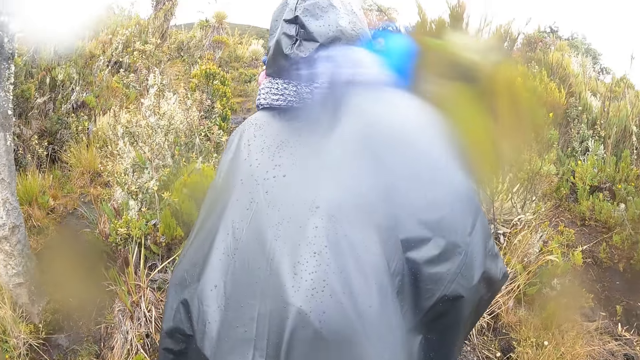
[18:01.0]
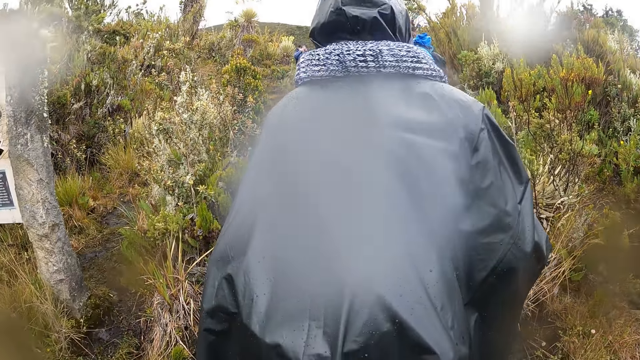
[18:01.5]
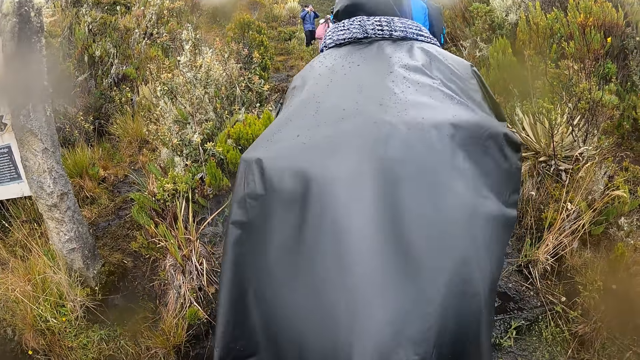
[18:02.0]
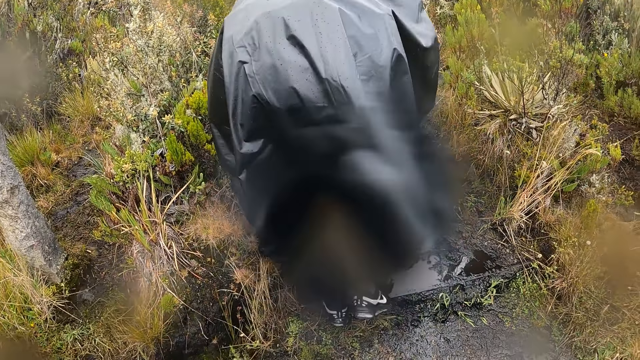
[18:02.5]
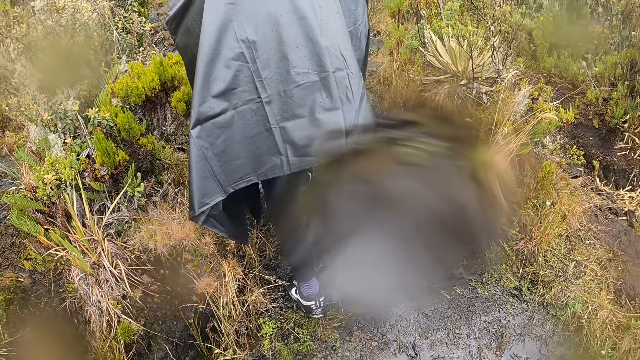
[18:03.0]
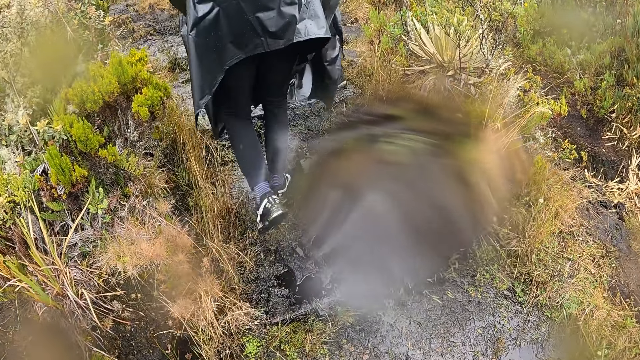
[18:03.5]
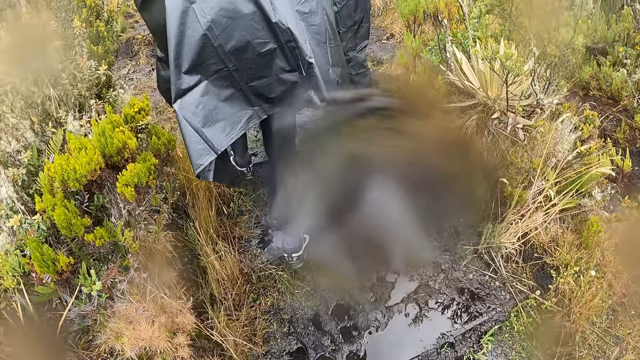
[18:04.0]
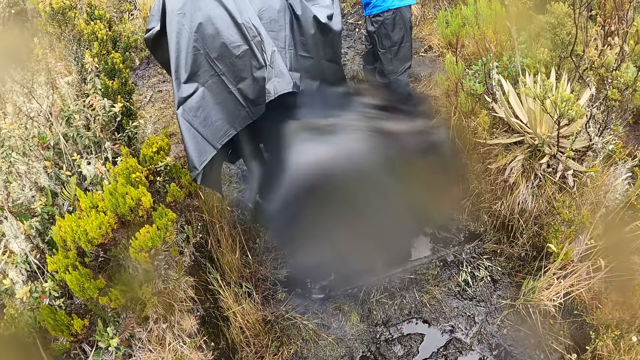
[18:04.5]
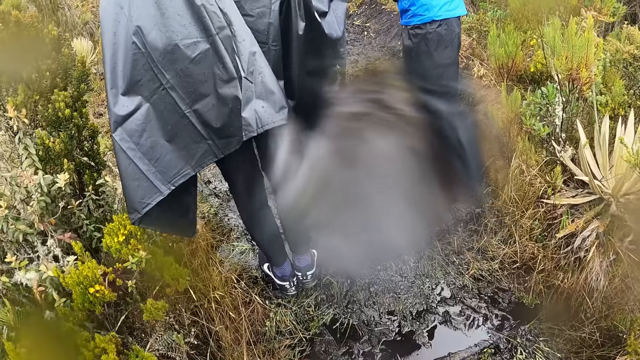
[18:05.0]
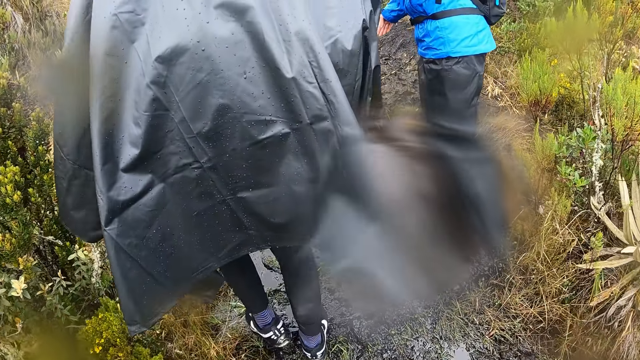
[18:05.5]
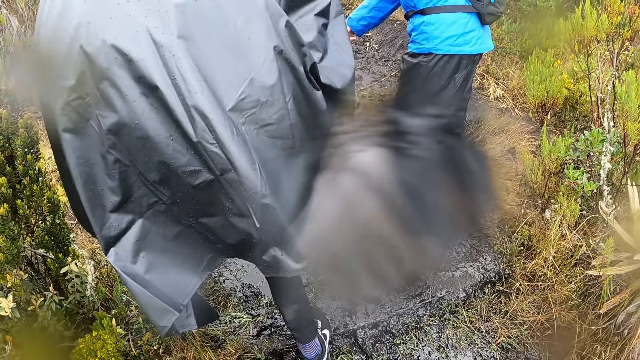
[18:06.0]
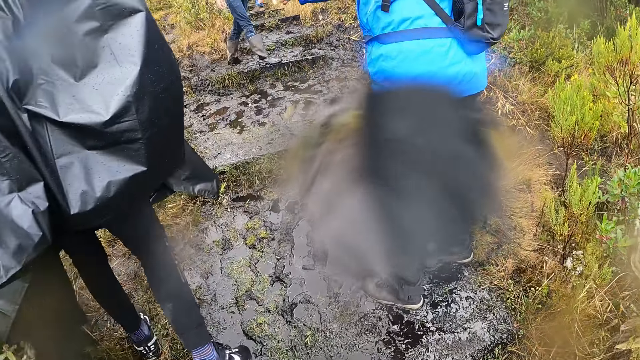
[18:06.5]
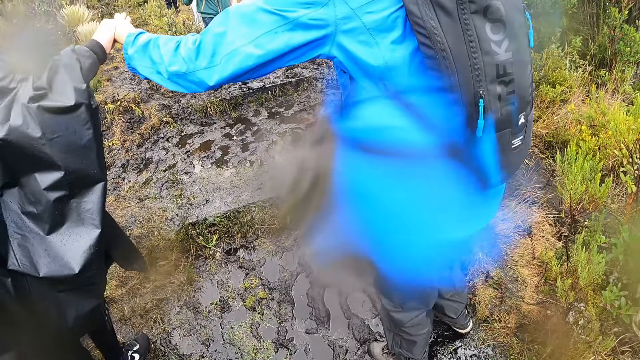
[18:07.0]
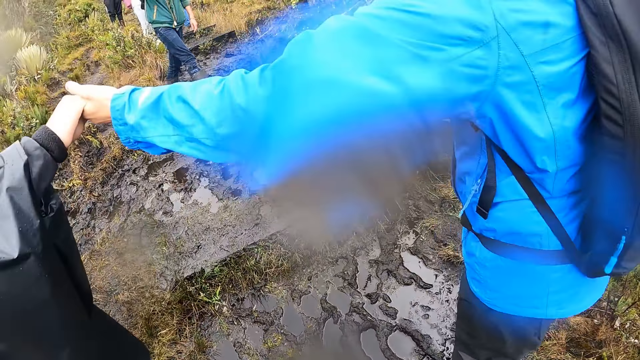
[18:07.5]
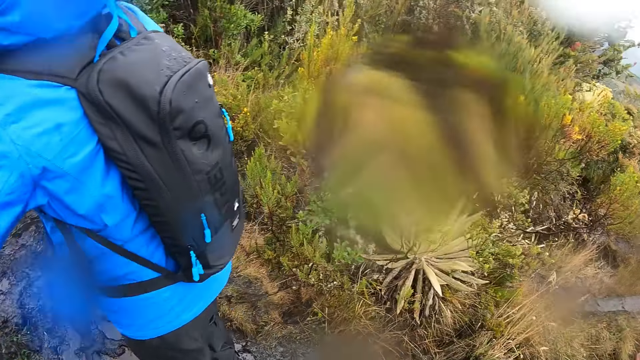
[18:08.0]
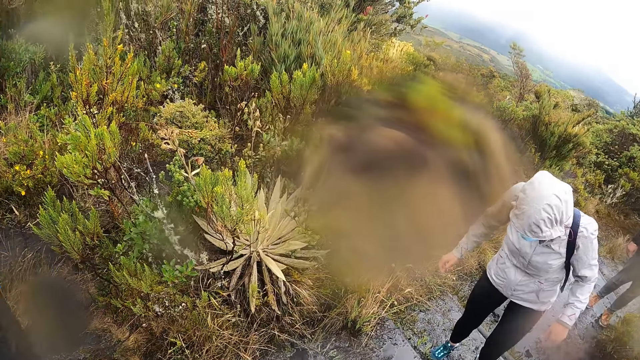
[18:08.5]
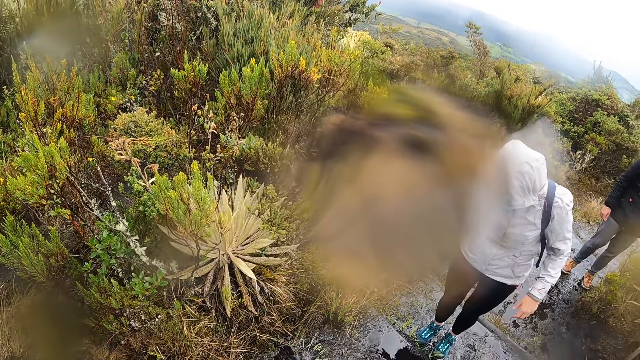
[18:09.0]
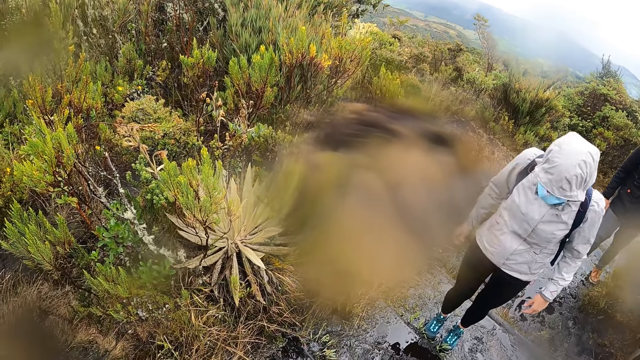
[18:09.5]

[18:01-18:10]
The camera wearer hikes with the group of people. A hiker holds the right hand of another hiker with his left hand.

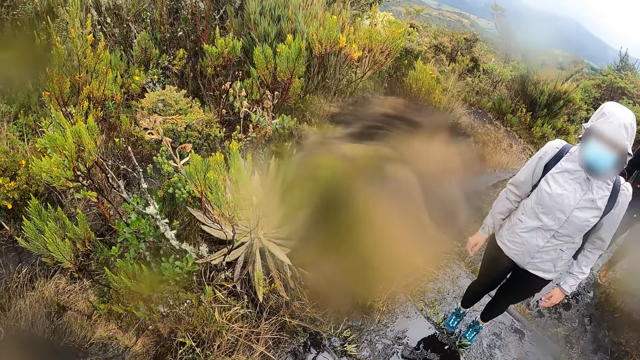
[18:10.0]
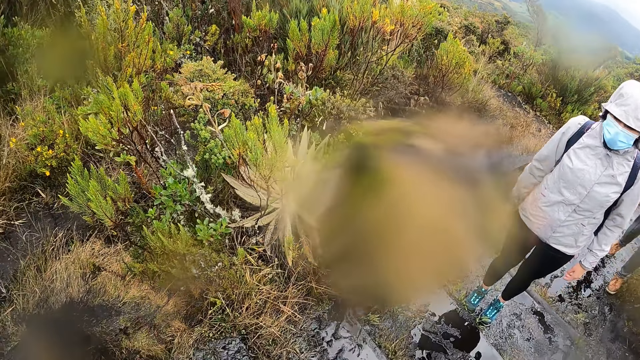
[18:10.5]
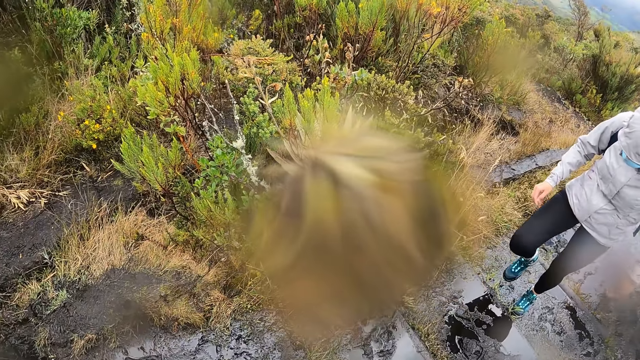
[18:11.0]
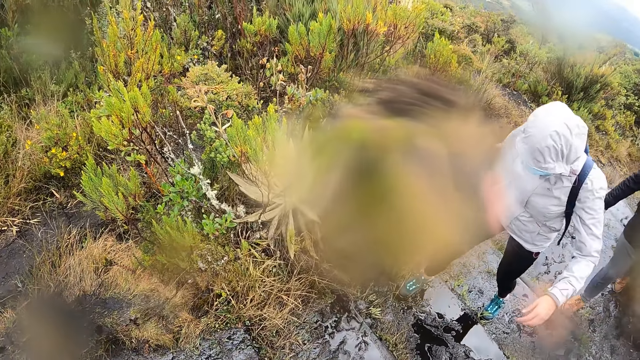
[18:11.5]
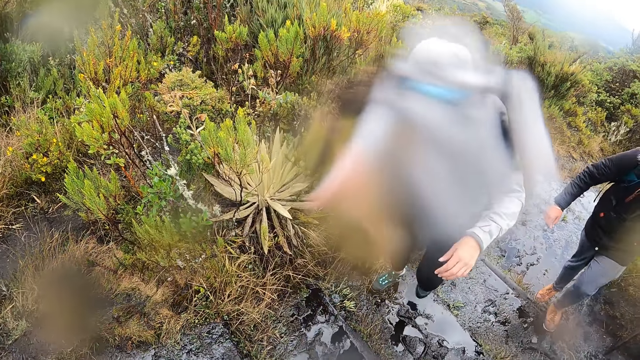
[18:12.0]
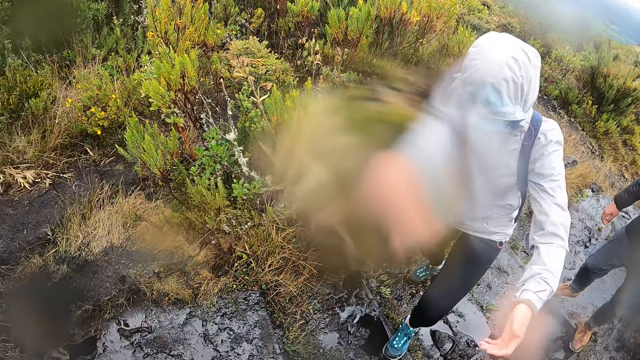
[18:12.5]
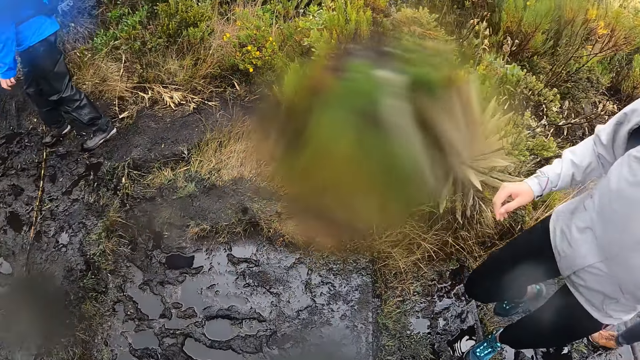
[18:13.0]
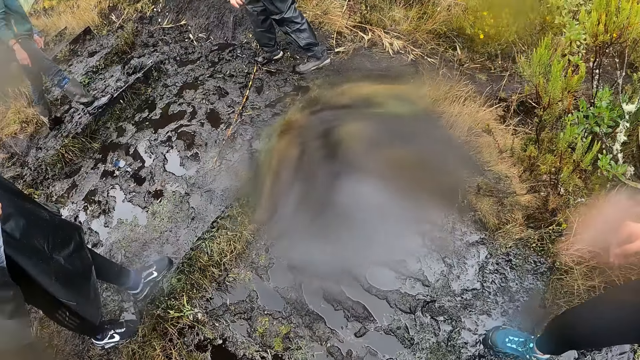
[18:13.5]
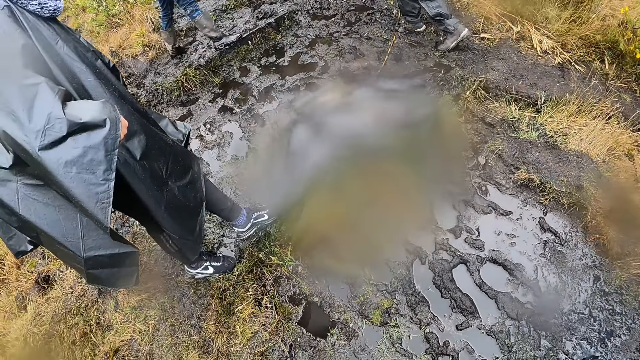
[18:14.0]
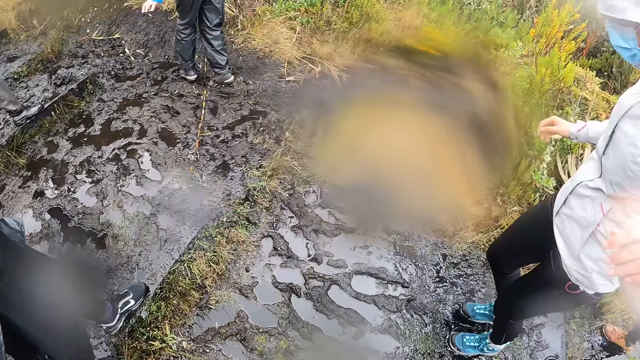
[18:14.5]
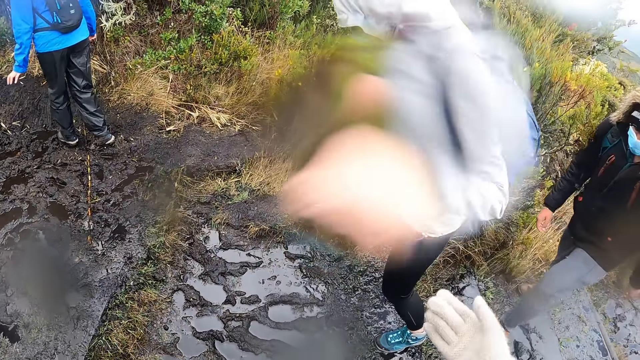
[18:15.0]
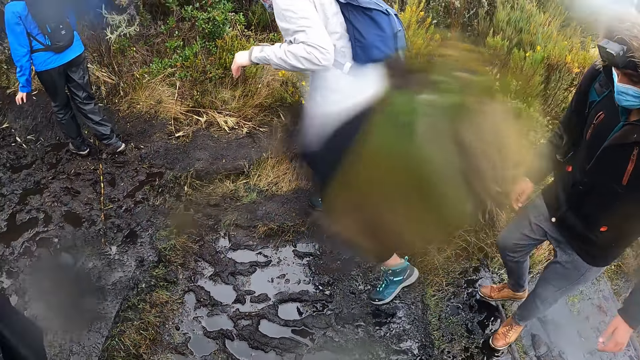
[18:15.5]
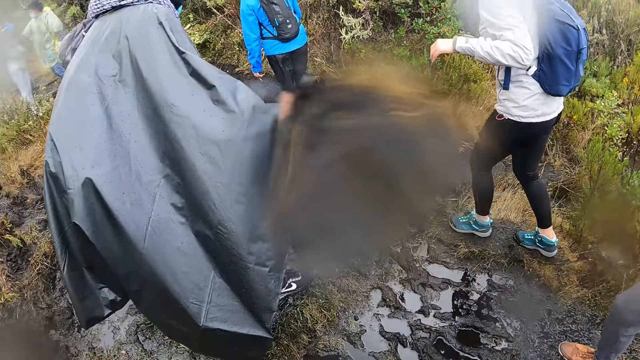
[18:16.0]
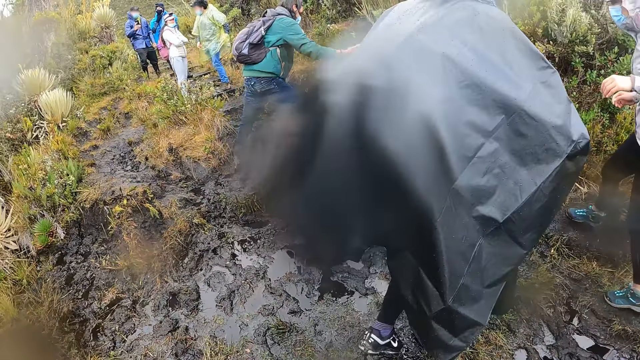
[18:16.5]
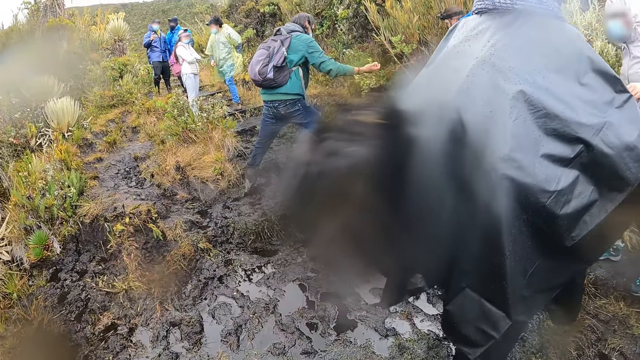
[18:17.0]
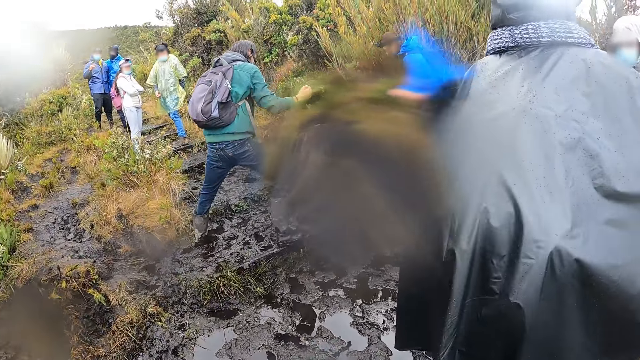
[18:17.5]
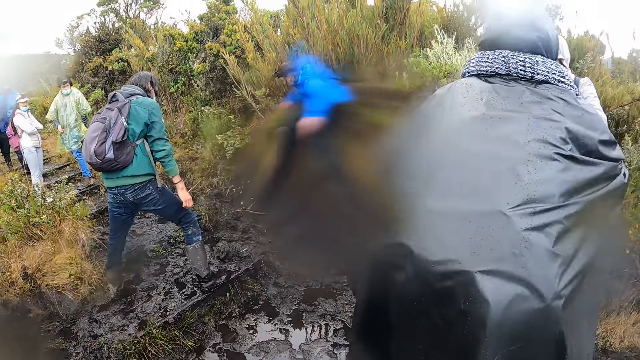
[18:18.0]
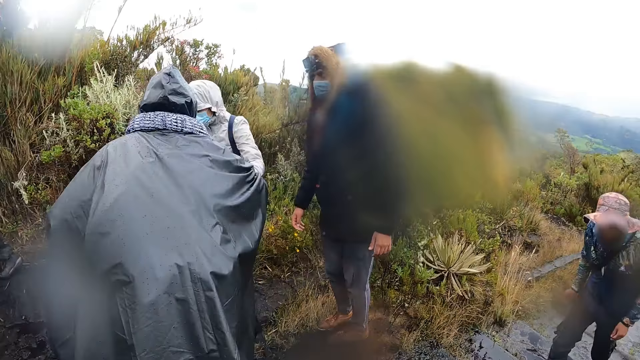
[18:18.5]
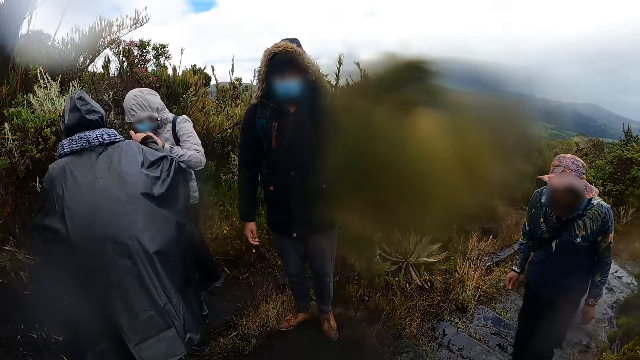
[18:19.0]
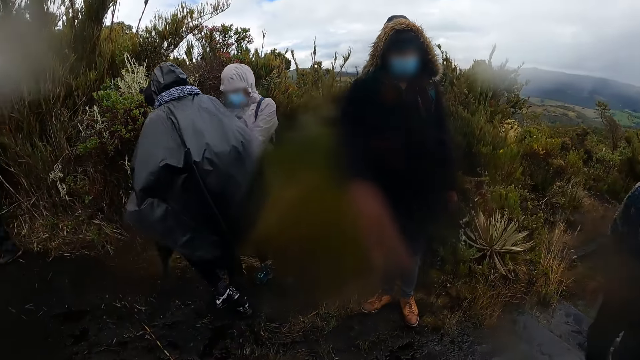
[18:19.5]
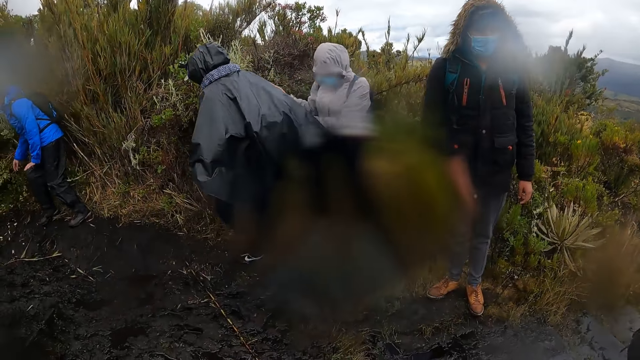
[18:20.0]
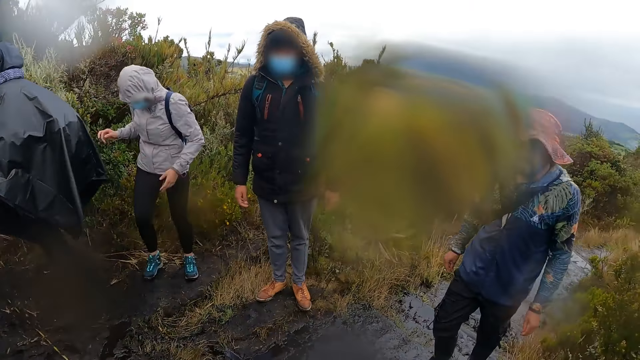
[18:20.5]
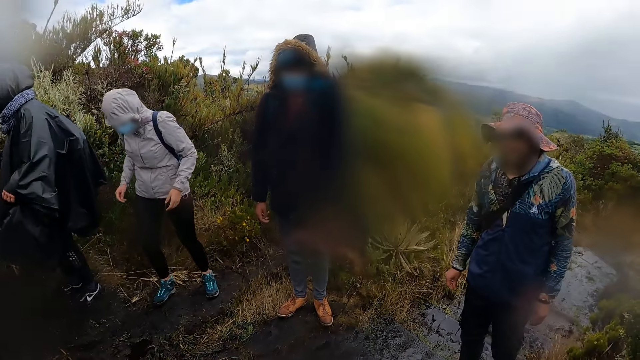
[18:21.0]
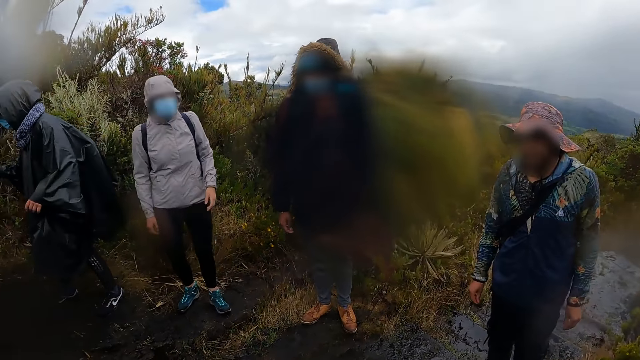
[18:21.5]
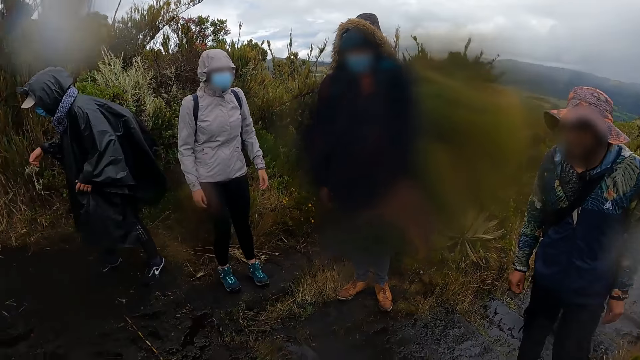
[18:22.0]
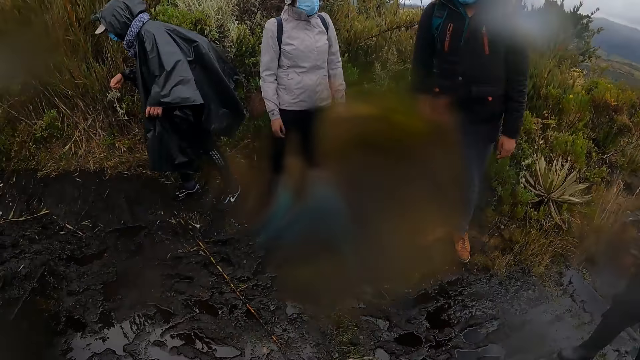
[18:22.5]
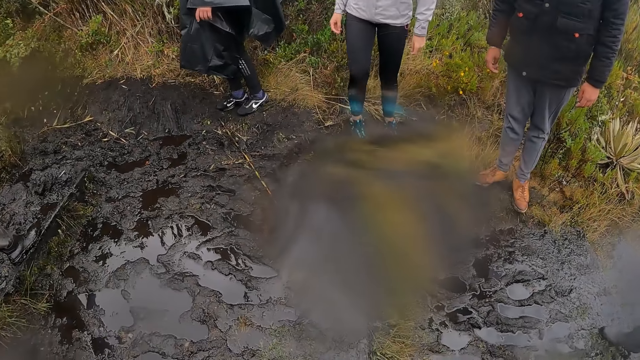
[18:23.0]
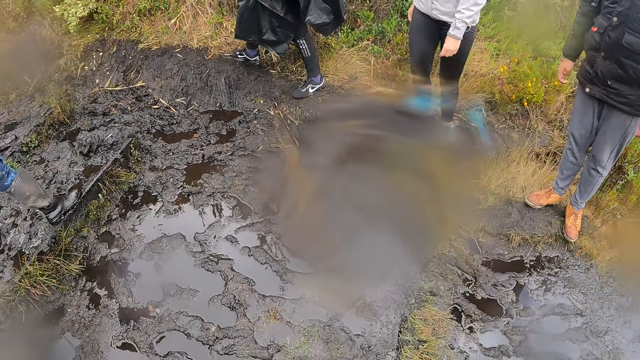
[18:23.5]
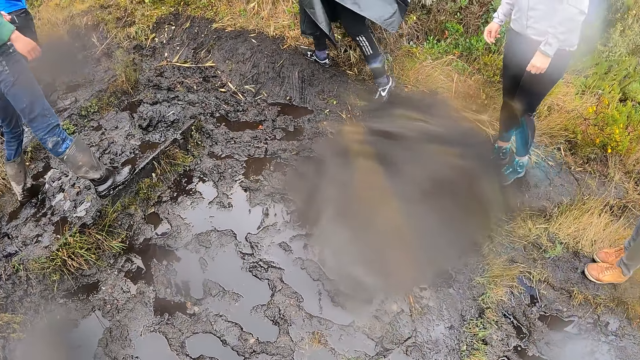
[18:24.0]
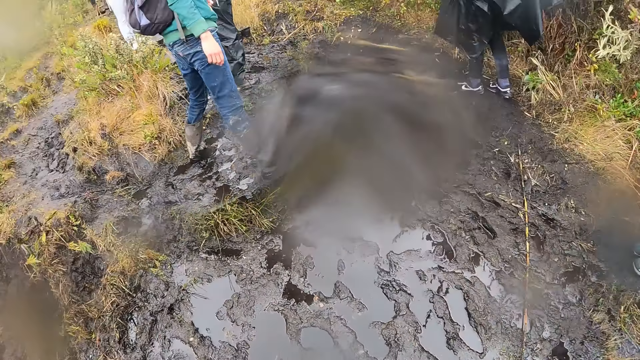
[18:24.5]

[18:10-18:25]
A hiker moves past the camera wearer. The camera wearer touches the left hand of the hiker with his right hand. He holds the hand of the hiker. He walks.
